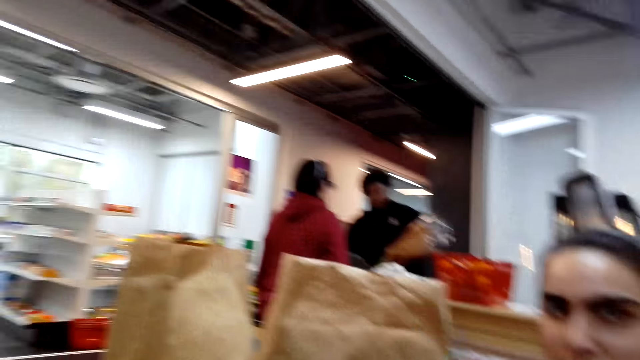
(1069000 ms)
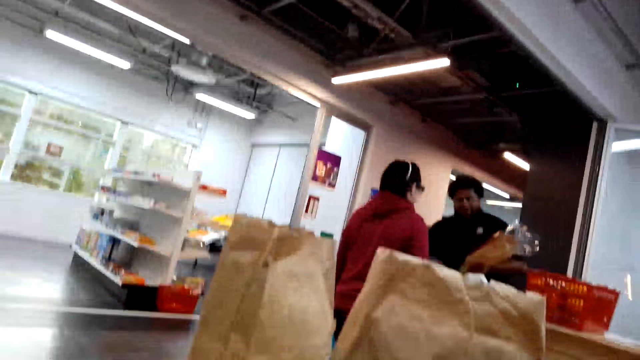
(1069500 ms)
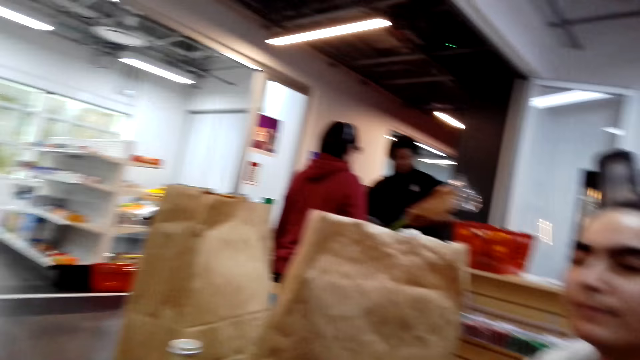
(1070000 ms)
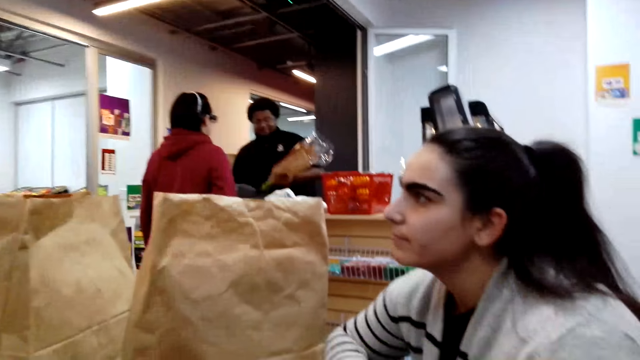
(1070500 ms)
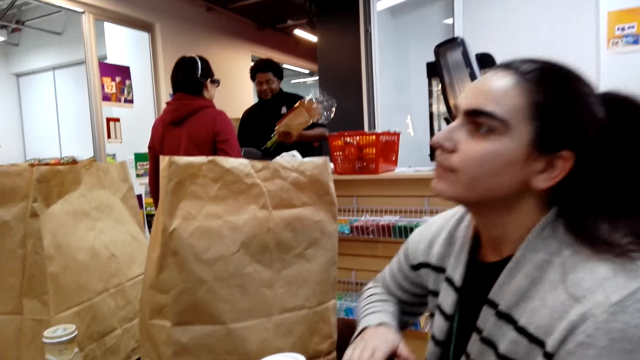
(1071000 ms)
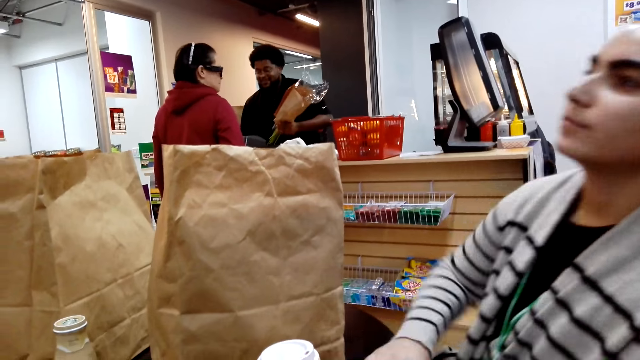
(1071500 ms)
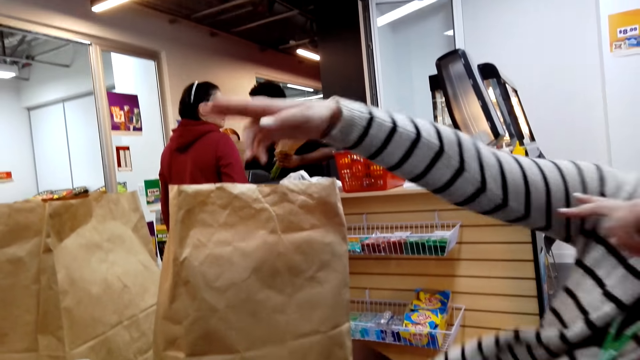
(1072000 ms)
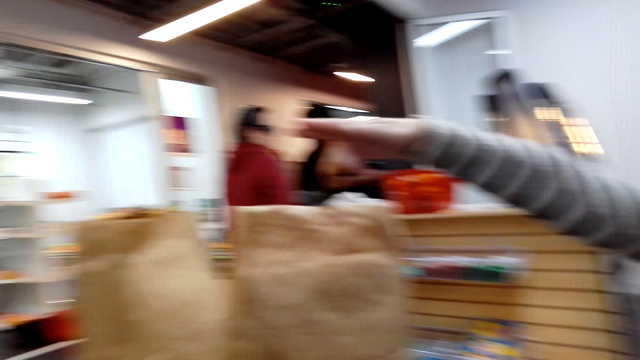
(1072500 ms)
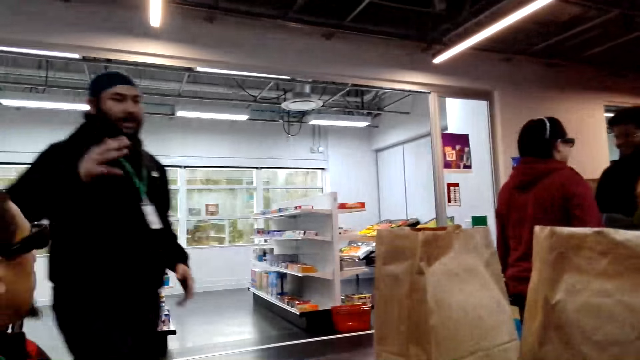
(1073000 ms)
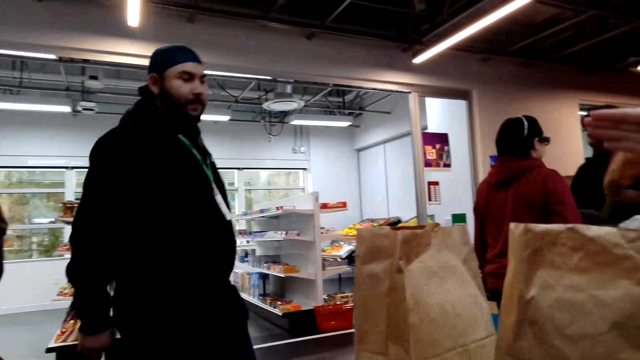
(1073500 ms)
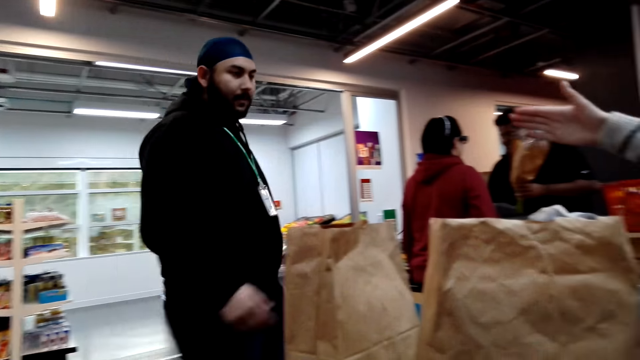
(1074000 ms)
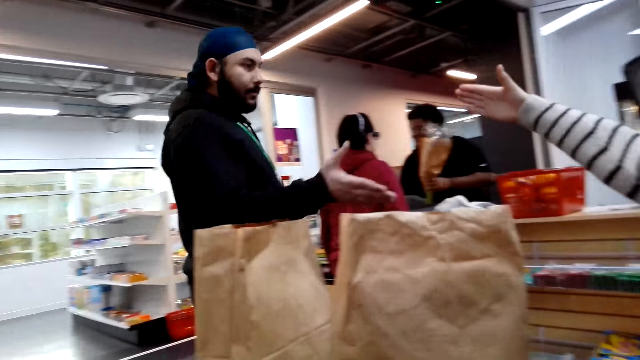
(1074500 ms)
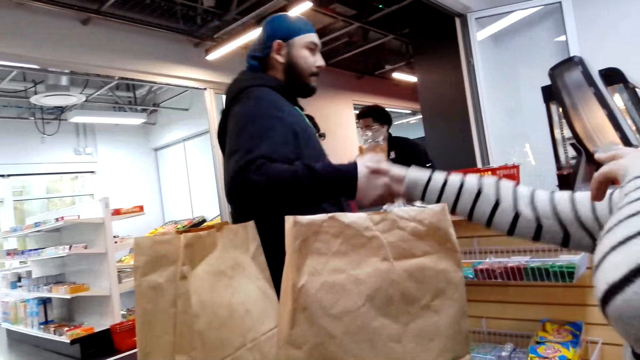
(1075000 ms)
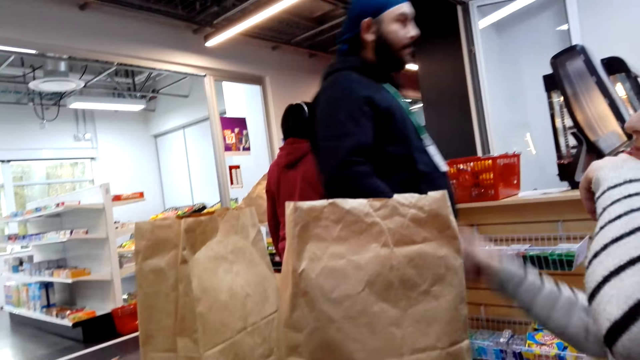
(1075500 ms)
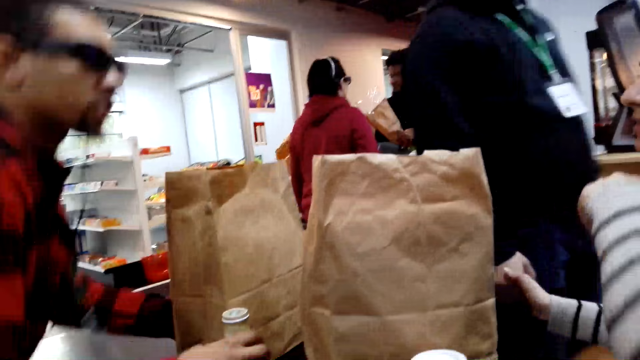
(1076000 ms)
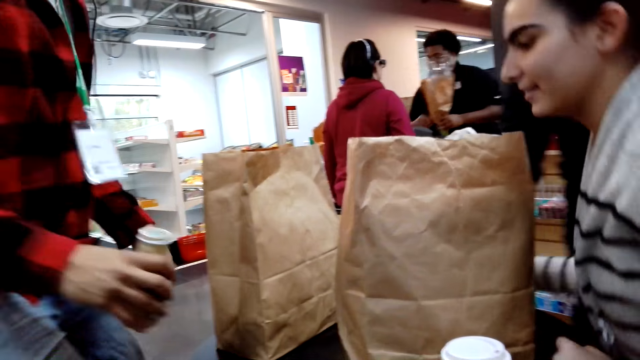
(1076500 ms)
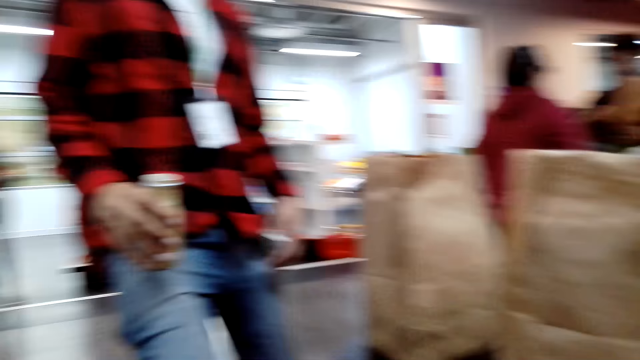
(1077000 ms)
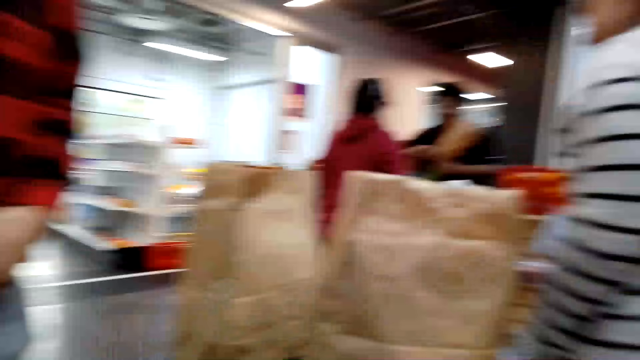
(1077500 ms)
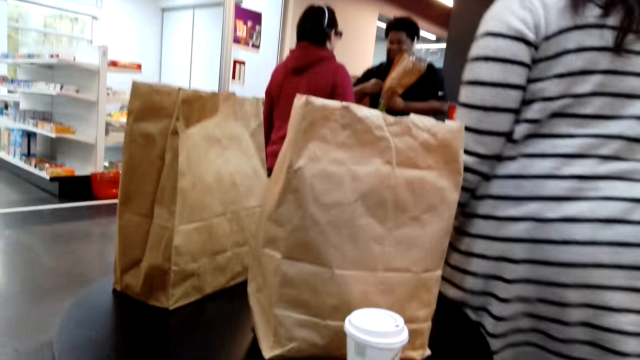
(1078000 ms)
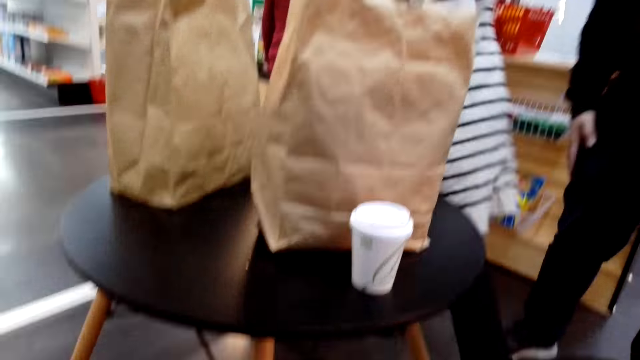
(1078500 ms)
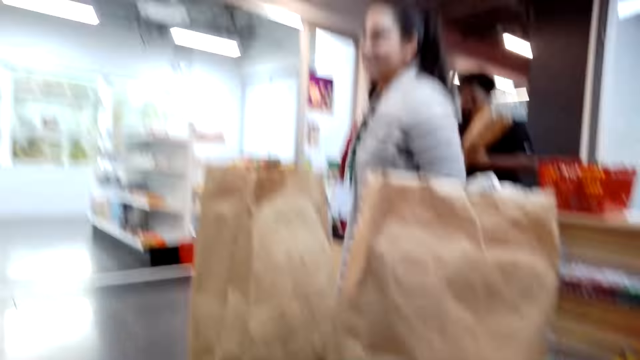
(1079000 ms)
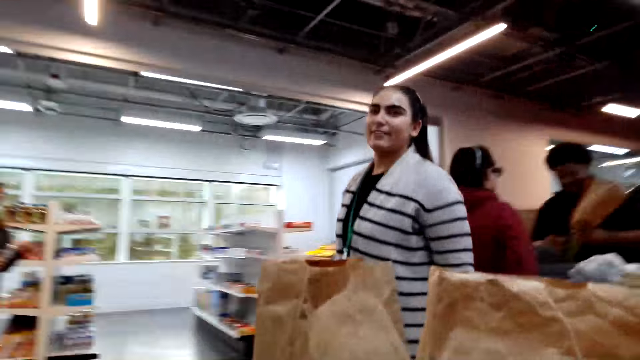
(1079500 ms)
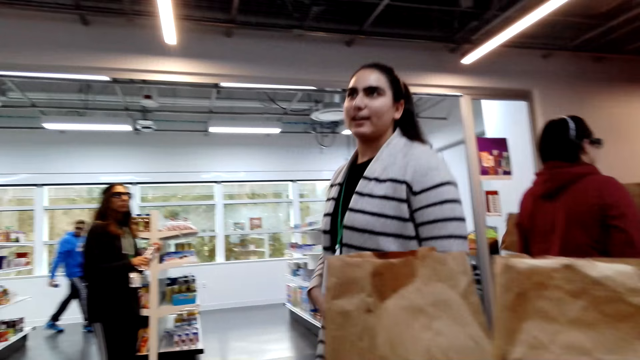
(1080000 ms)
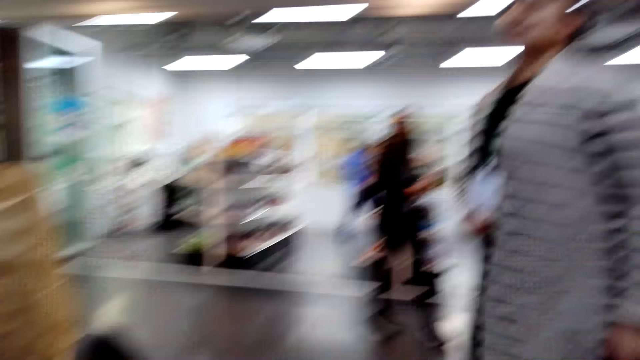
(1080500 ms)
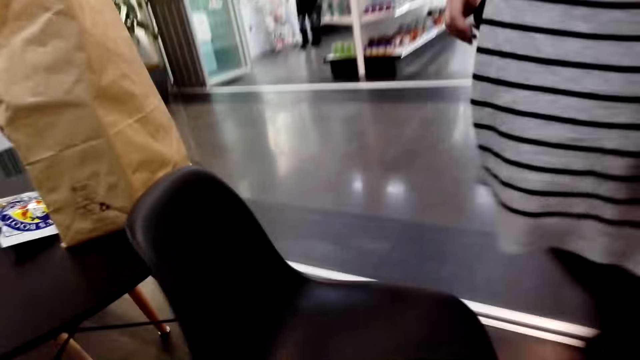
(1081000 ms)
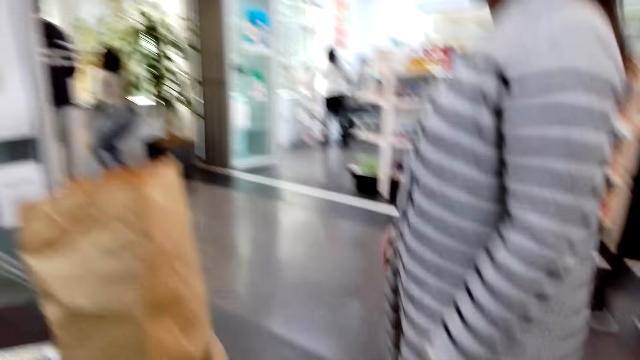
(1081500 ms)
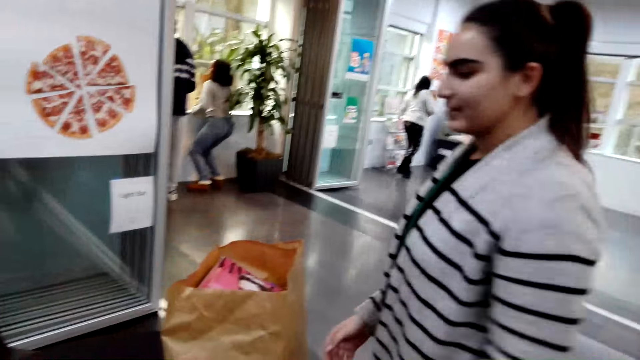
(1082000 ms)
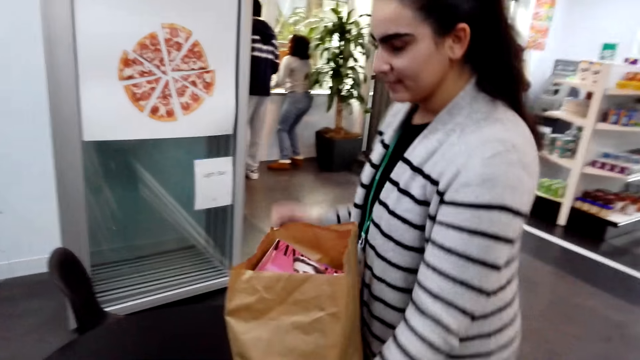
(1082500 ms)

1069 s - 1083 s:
The camera wearer looks around the supermarket. A man converses with the camera wearer. A woman taps the table. The woman points a finger. The camera wearer looks at another man. The woman greets a man. The woman stands up. Another man stands up. The woman walks towards the table. Another woman converses with the camera wearer.

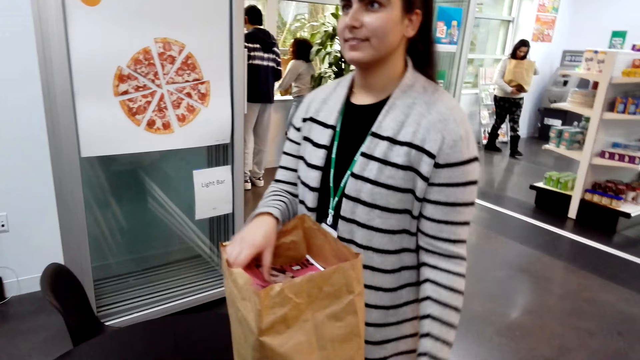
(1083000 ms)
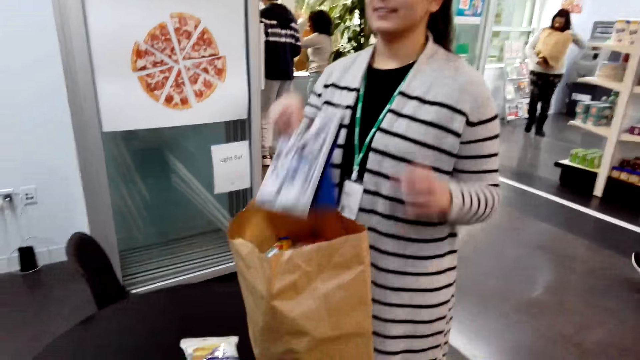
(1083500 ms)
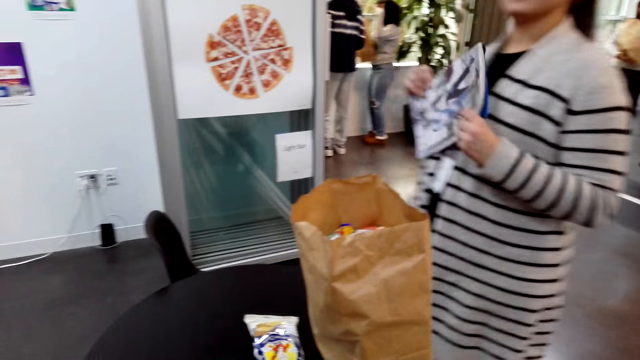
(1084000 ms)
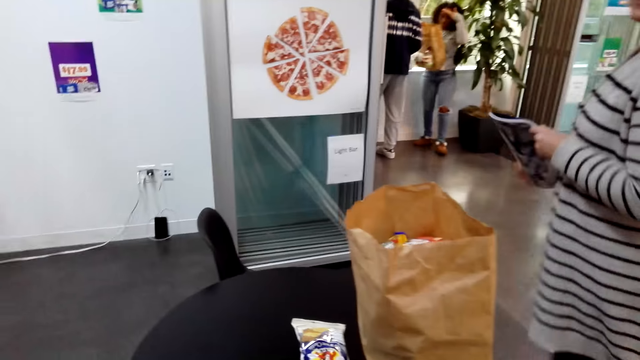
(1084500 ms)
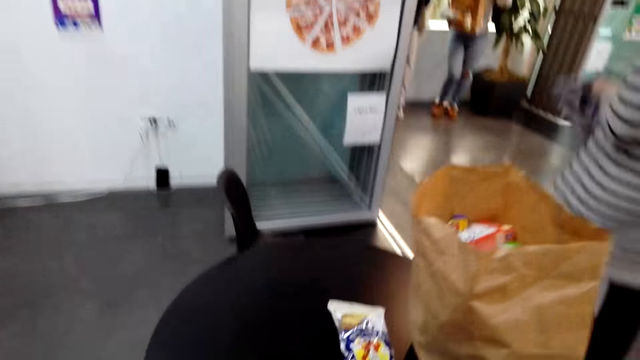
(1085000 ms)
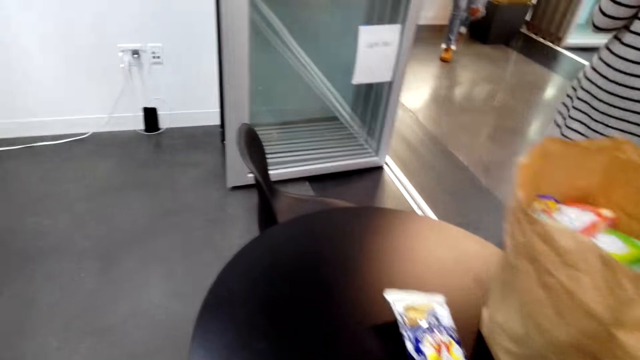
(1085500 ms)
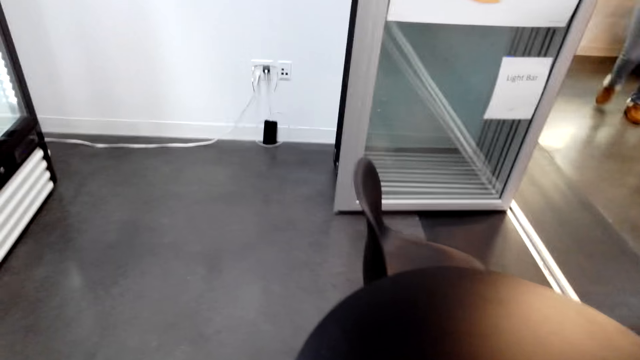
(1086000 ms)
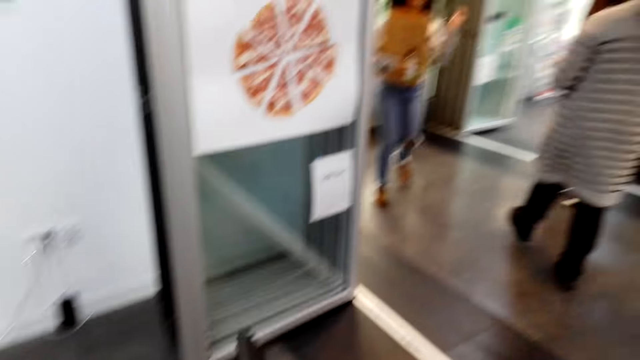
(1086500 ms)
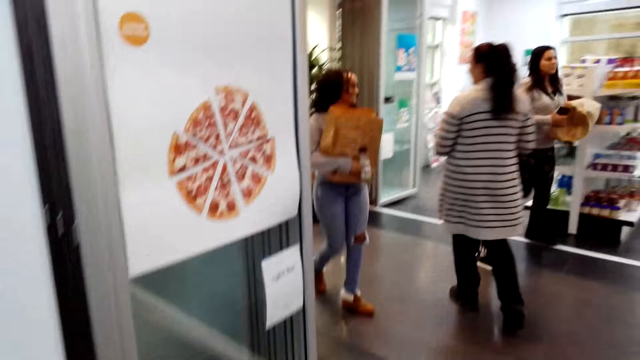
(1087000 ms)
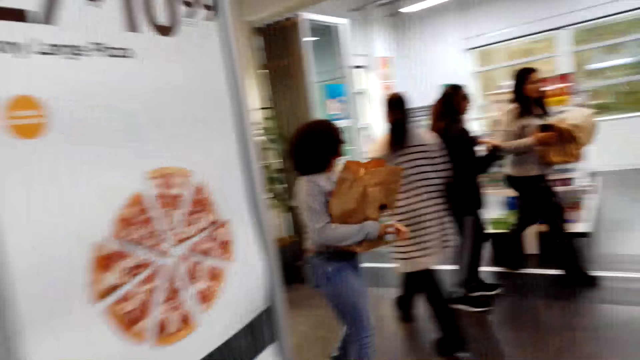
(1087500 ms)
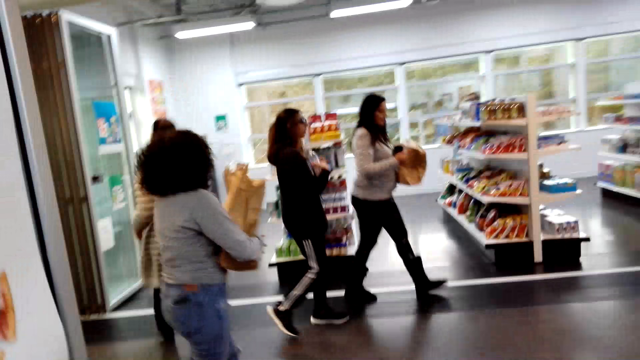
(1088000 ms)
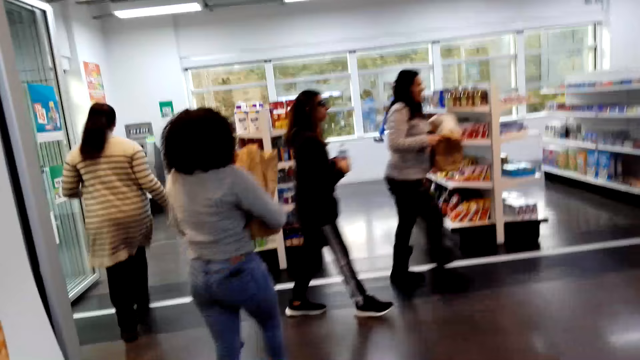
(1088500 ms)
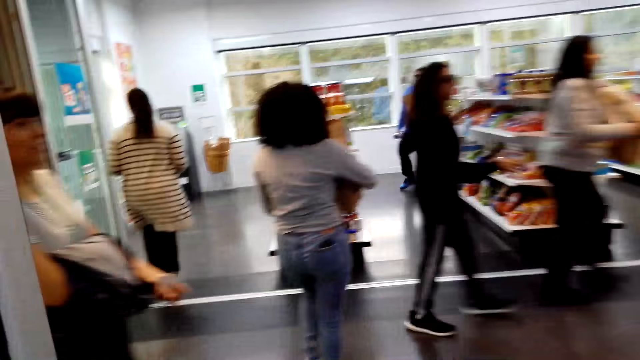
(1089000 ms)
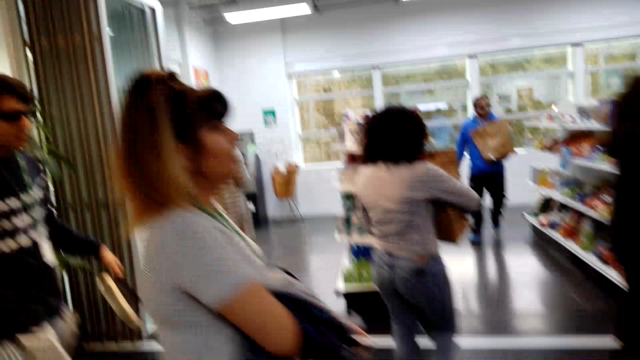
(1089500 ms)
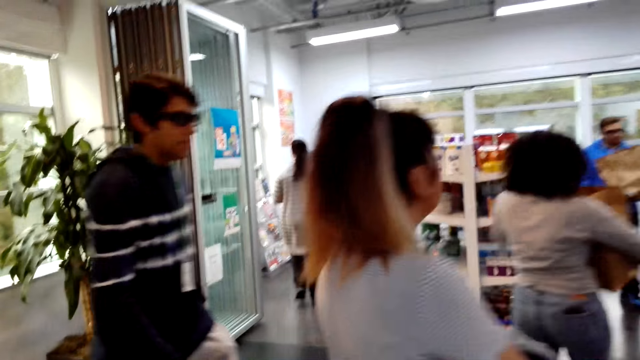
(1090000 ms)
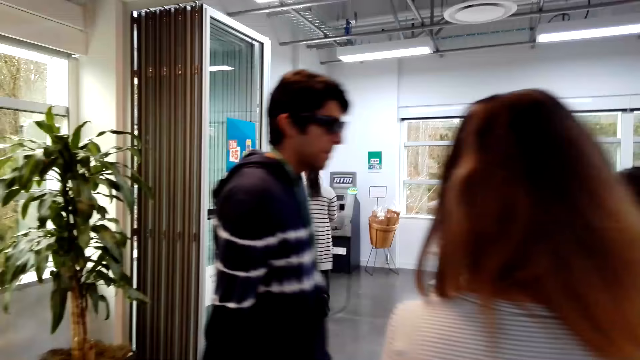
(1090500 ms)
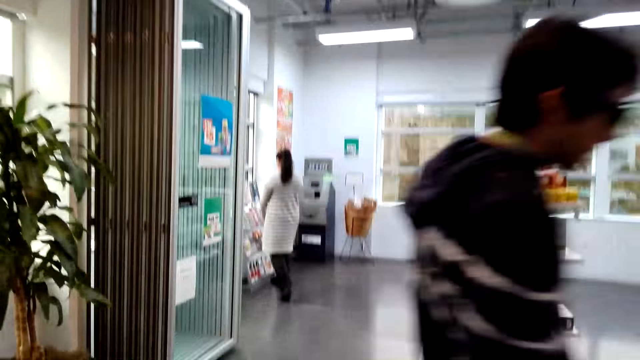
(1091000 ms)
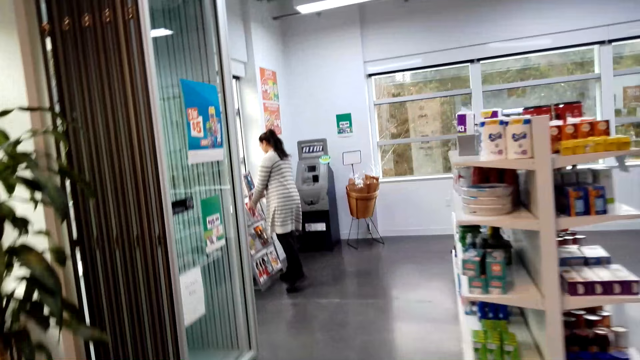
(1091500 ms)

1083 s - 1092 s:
A woman removes the magazine from the paper bag. The camera wearer walks around the supermarket. They look around the supermarket. The woman walks around the supermarket.
